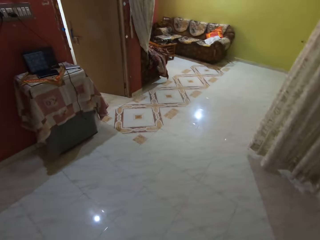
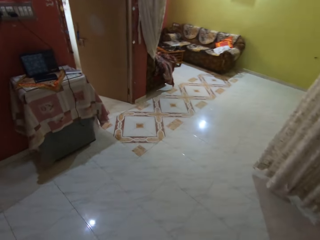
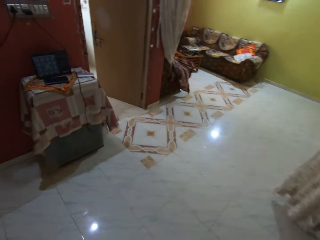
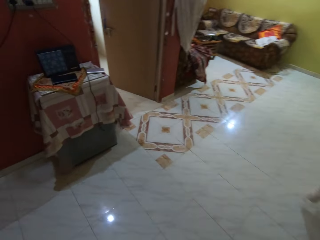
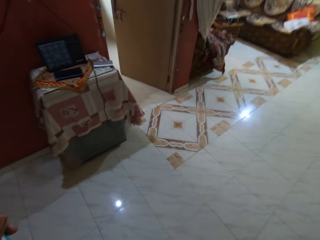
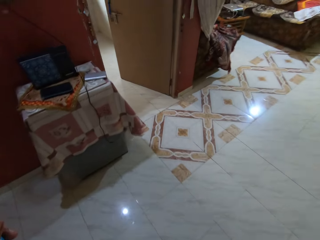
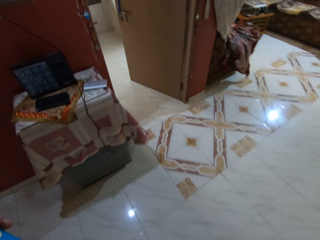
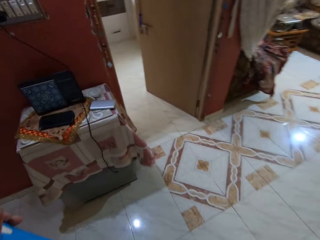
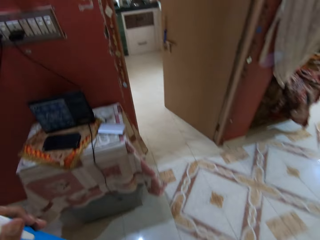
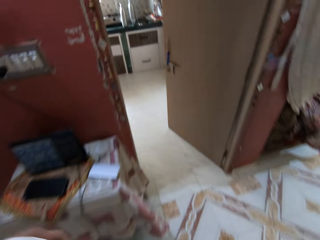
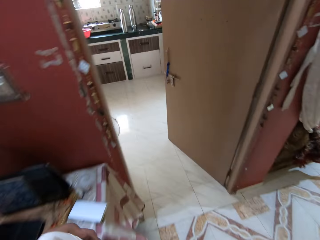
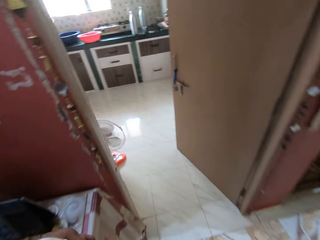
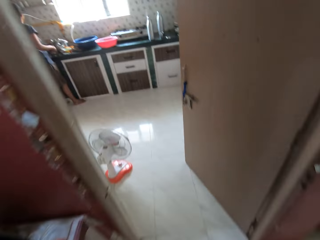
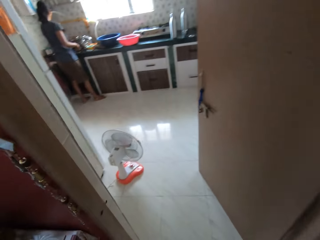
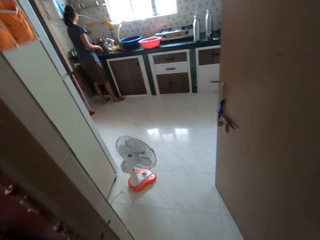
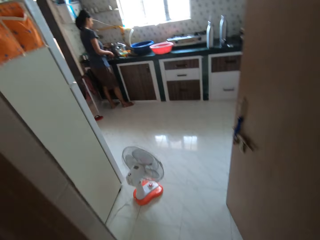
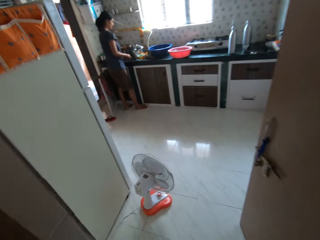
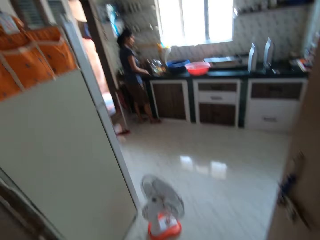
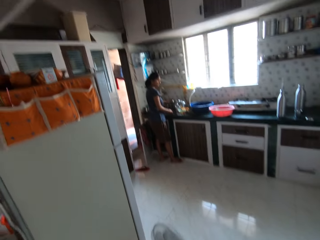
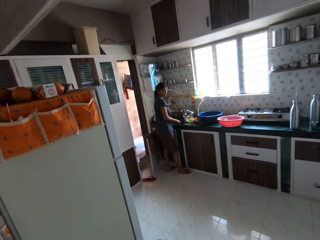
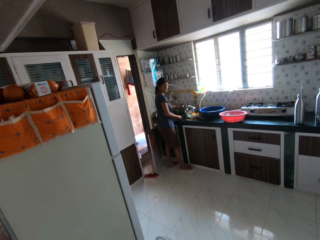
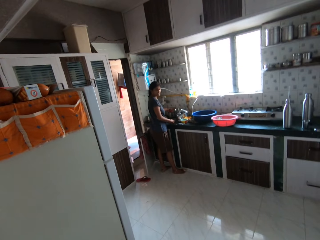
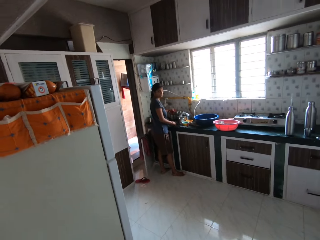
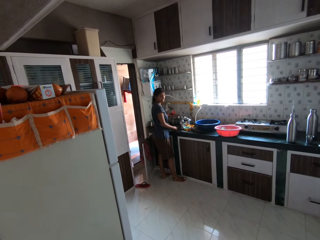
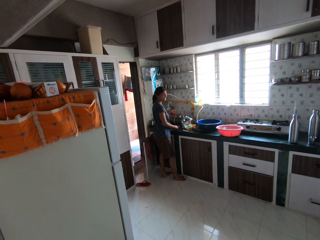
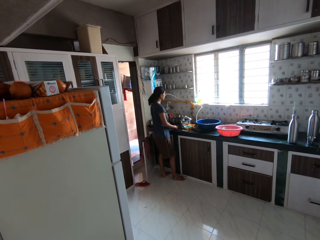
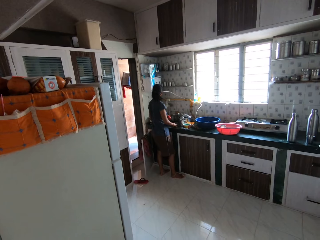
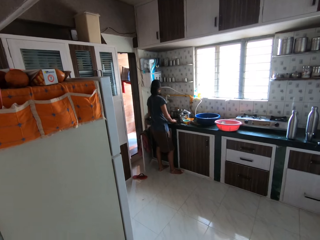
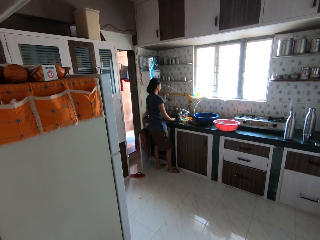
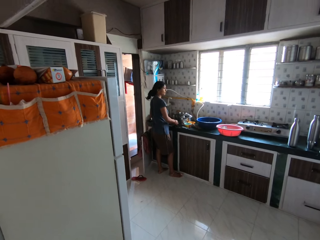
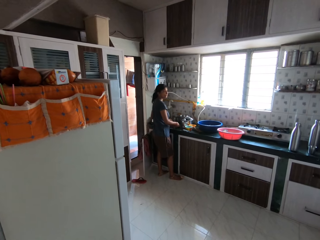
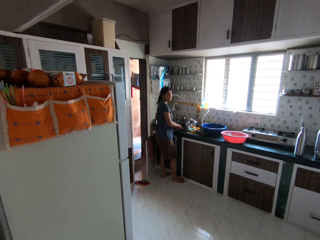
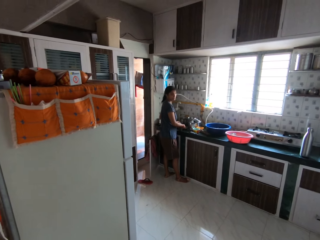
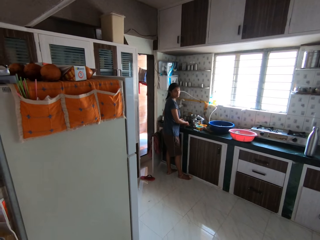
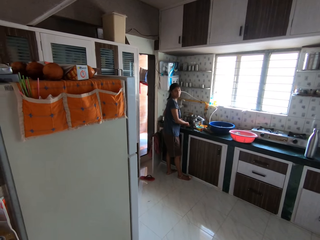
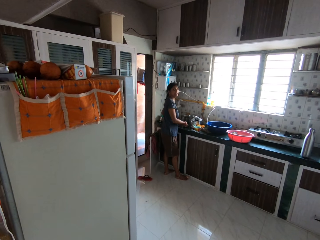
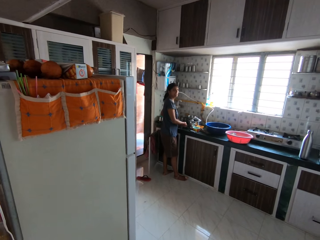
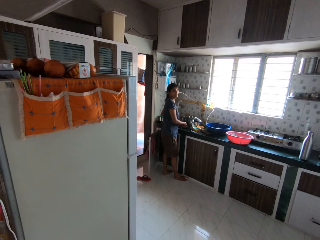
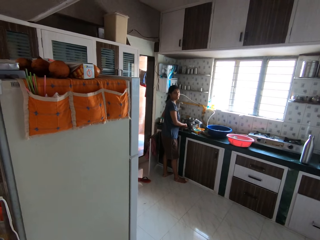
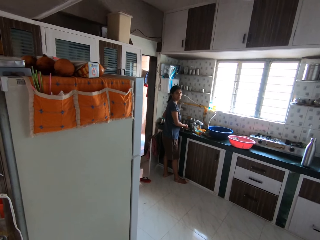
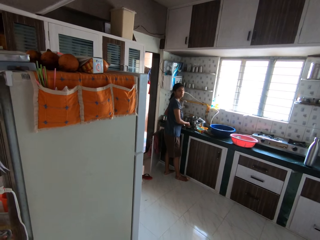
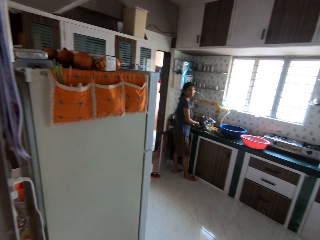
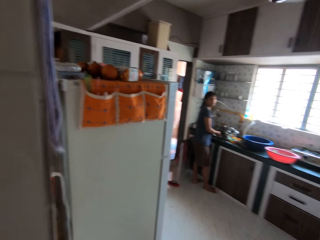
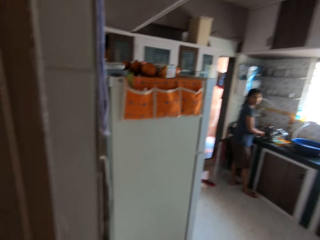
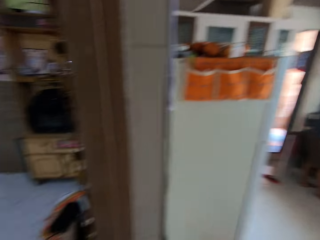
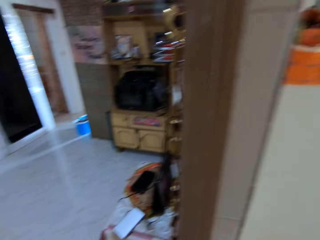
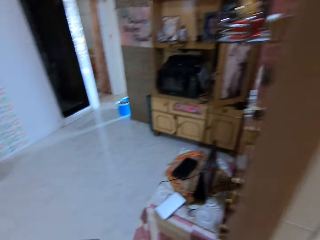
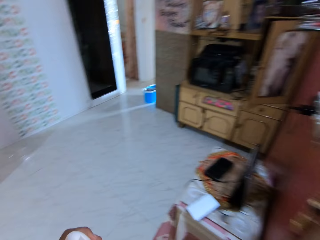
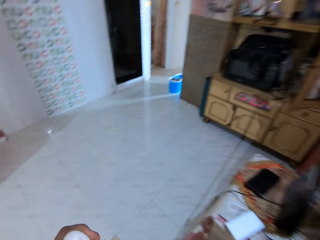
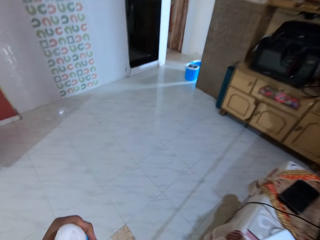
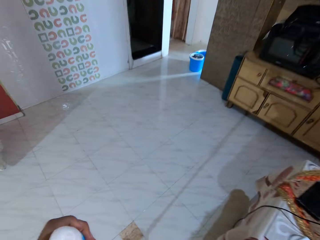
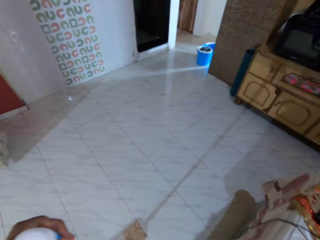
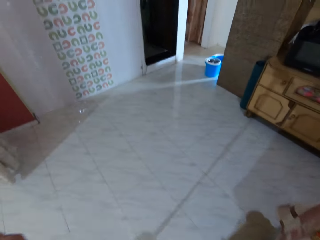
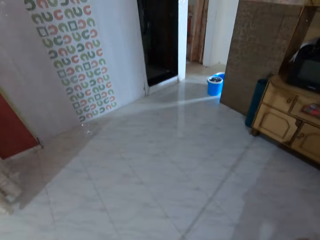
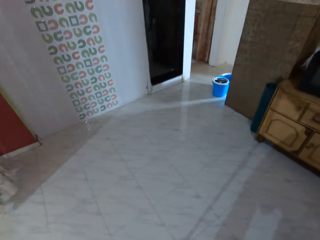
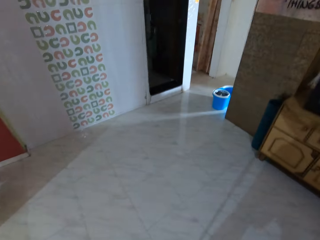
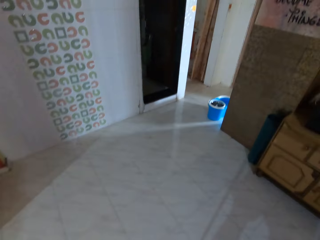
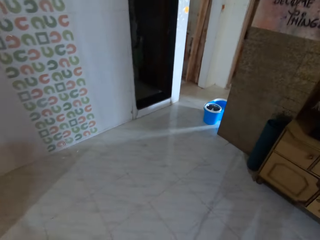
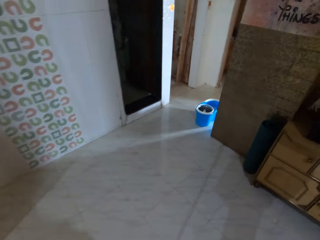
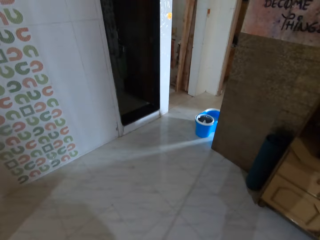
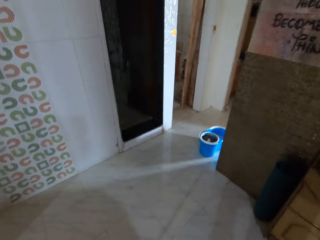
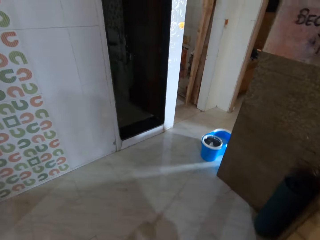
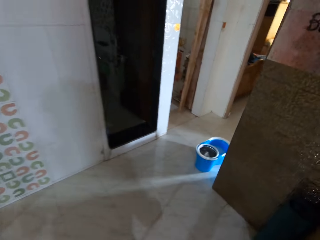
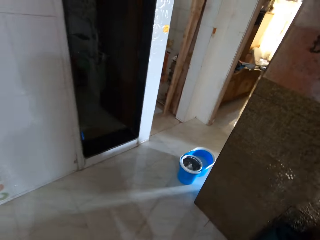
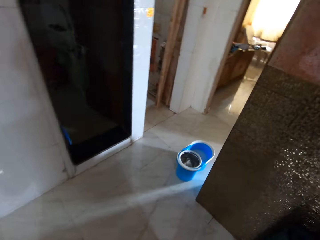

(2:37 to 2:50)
The camera wearer walks. They interact with a woman. They walk.

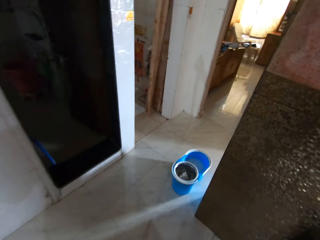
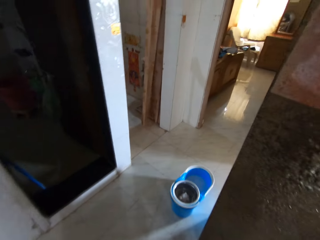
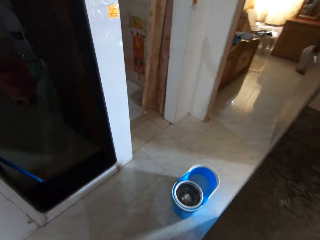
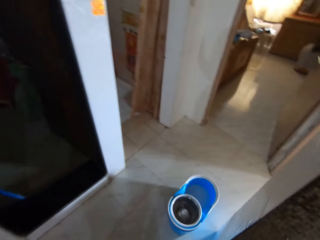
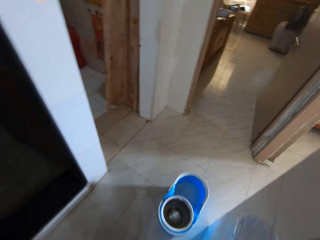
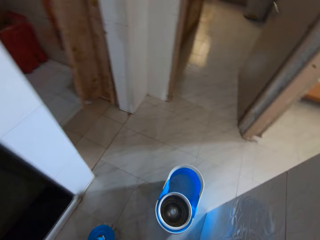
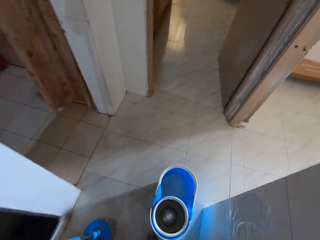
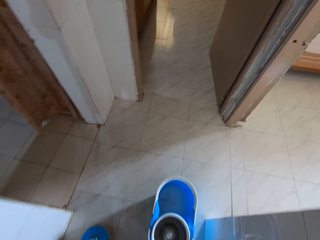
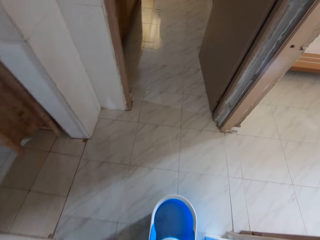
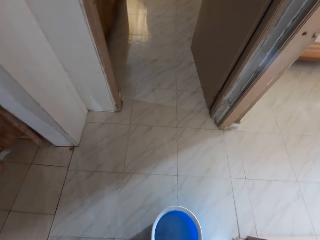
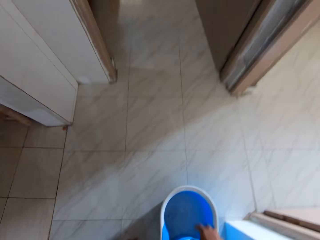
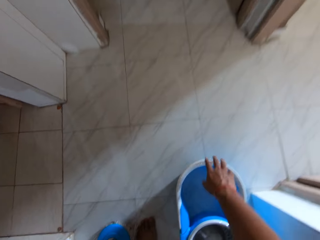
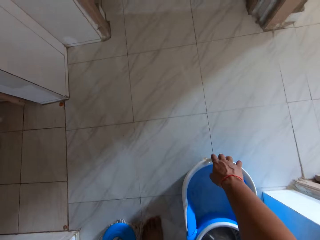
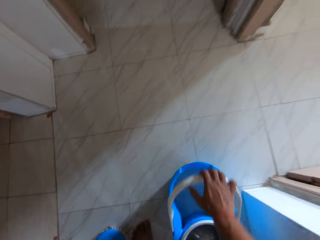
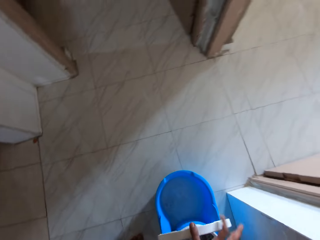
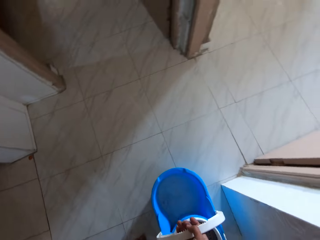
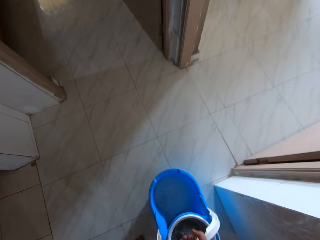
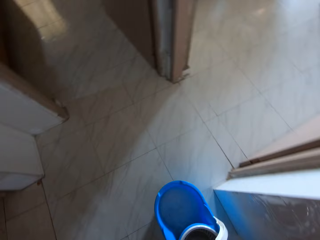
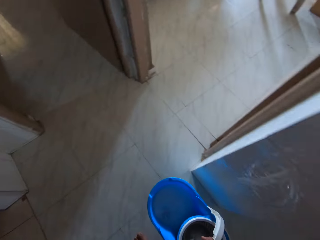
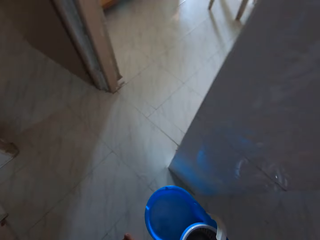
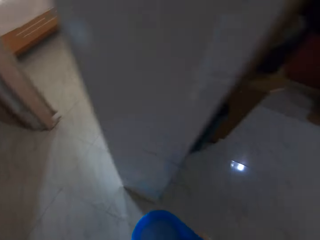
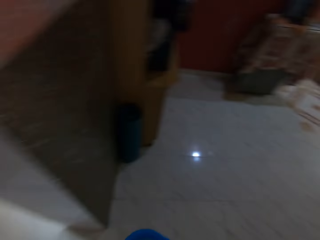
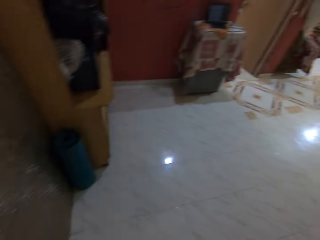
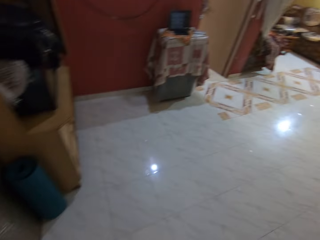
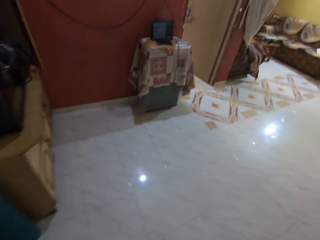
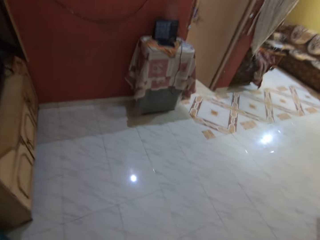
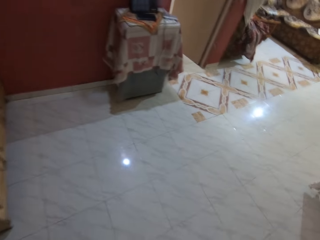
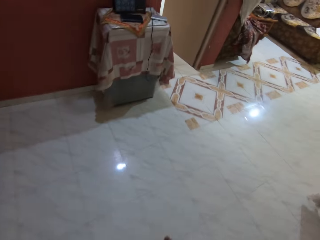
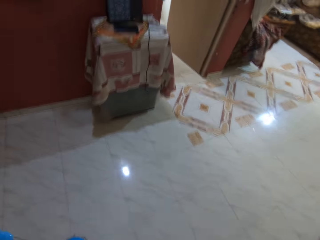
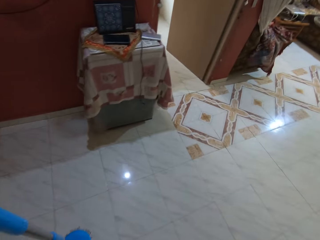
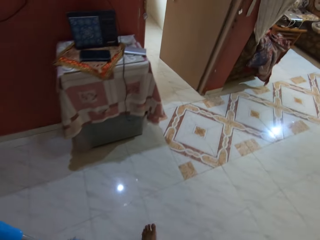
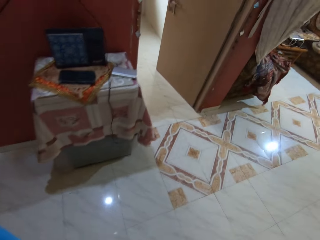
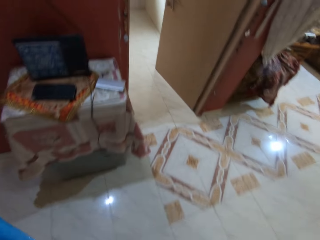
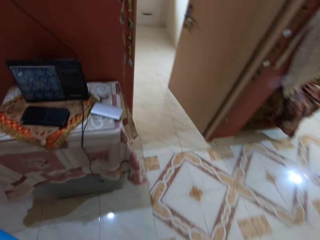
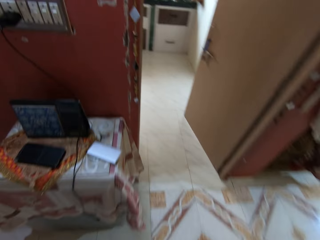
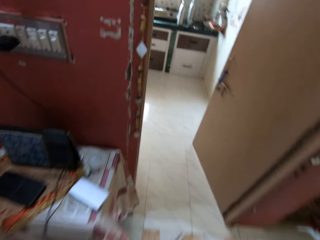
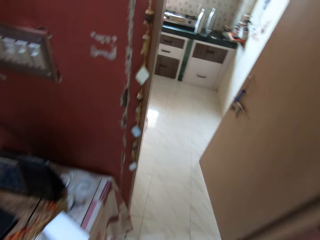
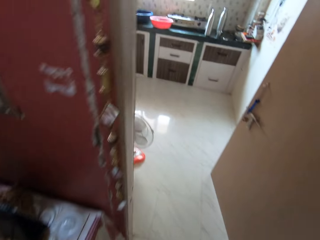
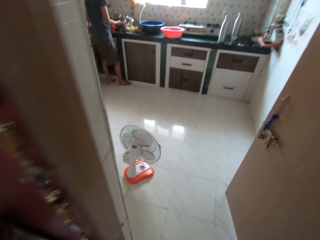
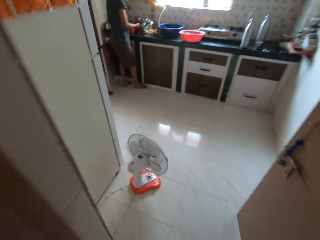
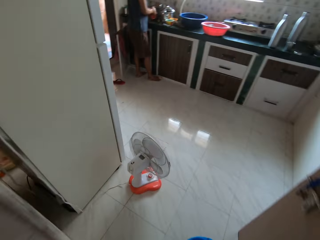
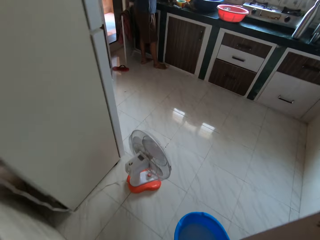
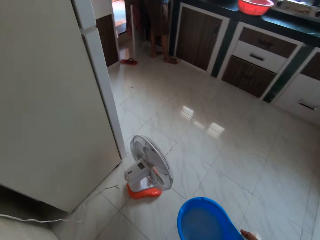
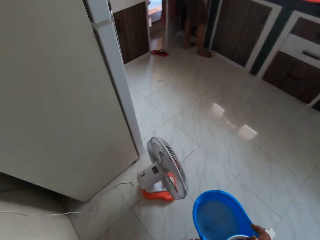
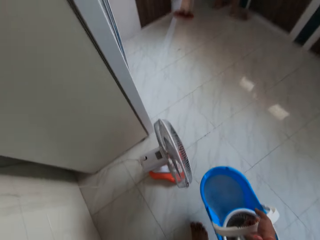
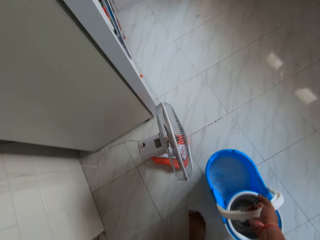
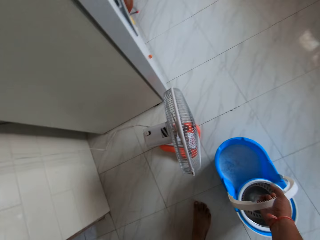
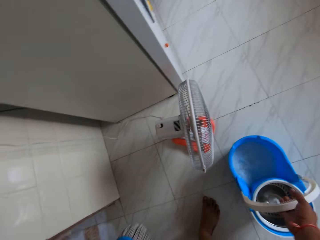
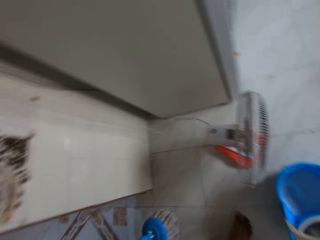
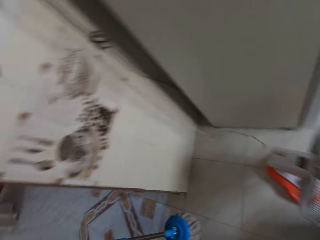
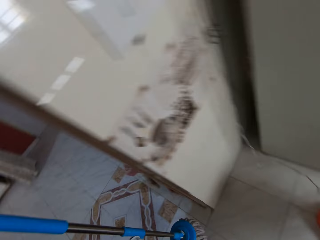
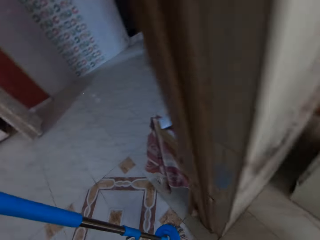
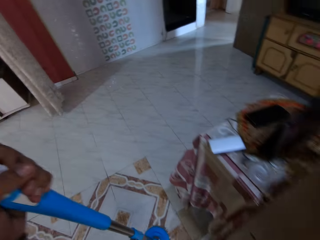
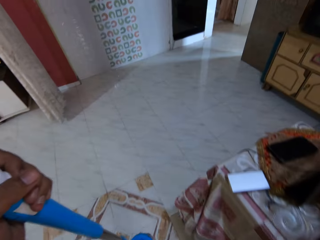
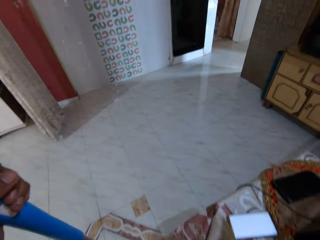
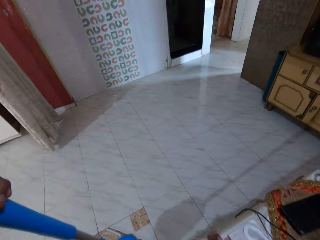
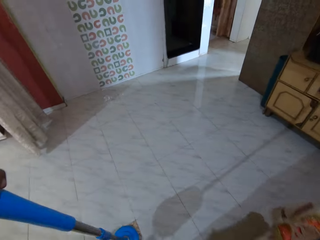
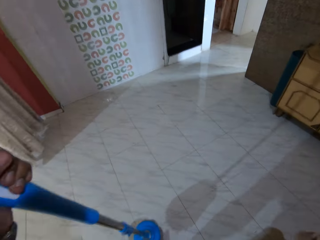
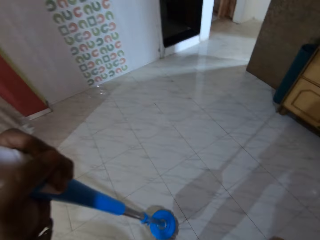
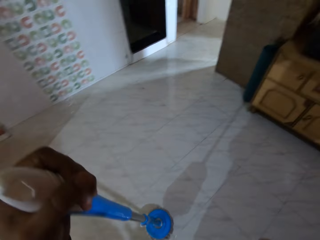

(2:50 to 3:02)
The camera wearer picks the bucket from the floor with his right hand. He walks. He interacts with the woman. He walks into a kitchen. He talks. He drops the bucket on the floor with his right hand.
